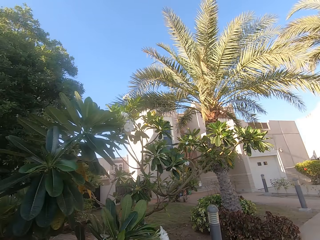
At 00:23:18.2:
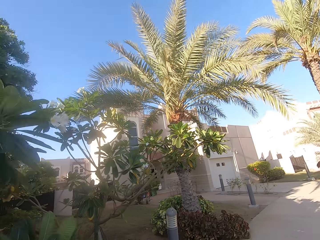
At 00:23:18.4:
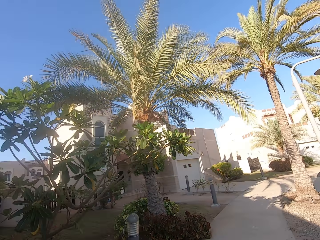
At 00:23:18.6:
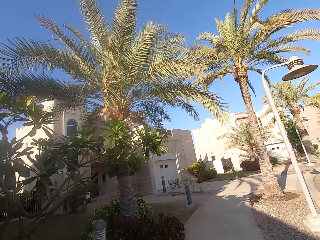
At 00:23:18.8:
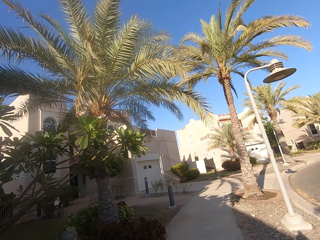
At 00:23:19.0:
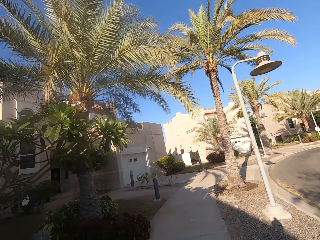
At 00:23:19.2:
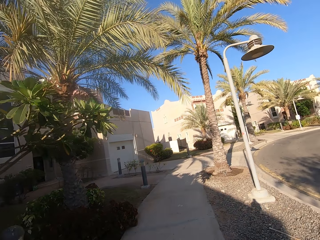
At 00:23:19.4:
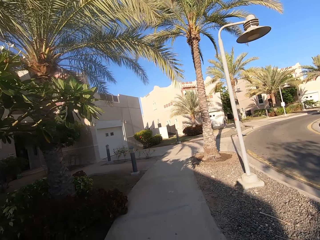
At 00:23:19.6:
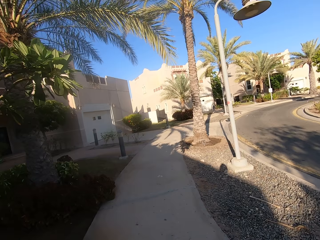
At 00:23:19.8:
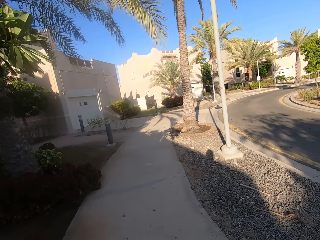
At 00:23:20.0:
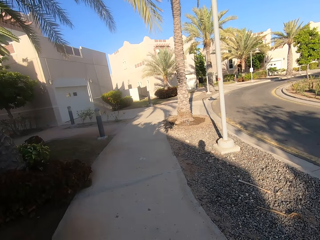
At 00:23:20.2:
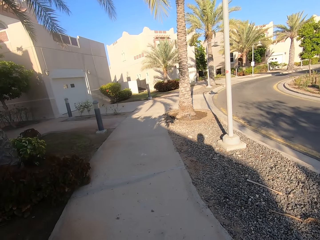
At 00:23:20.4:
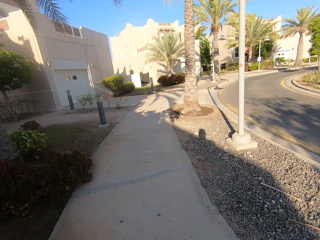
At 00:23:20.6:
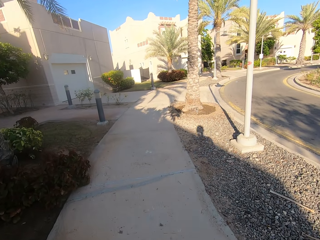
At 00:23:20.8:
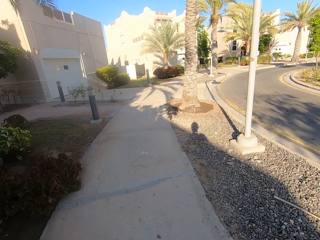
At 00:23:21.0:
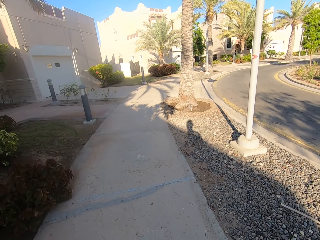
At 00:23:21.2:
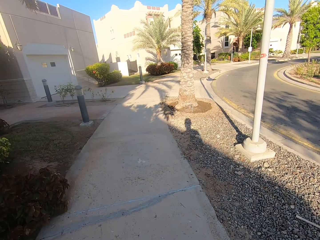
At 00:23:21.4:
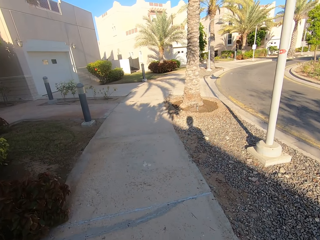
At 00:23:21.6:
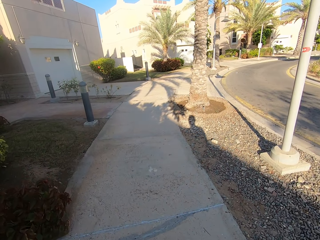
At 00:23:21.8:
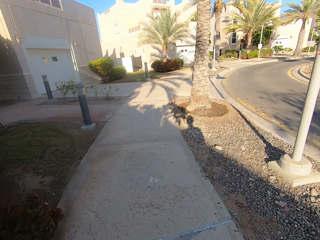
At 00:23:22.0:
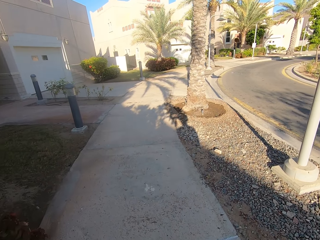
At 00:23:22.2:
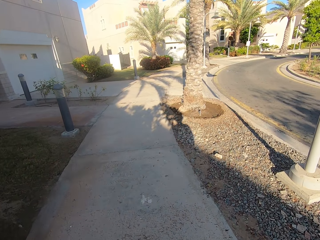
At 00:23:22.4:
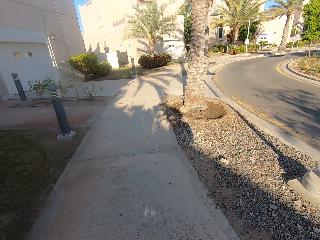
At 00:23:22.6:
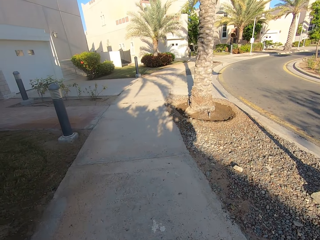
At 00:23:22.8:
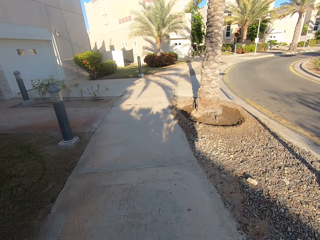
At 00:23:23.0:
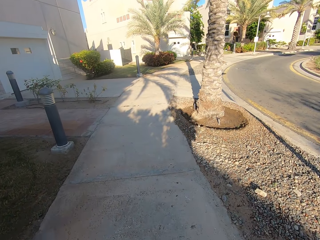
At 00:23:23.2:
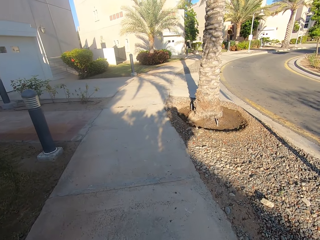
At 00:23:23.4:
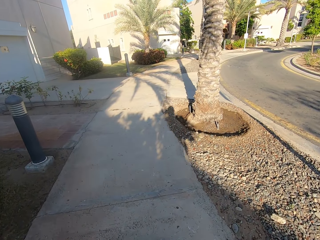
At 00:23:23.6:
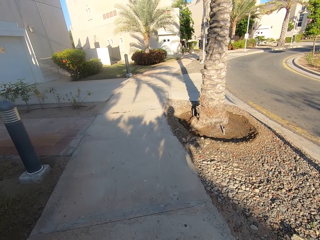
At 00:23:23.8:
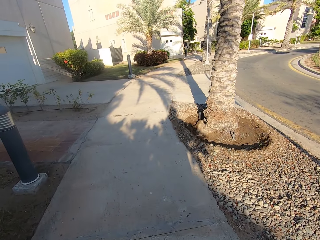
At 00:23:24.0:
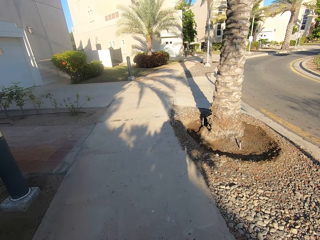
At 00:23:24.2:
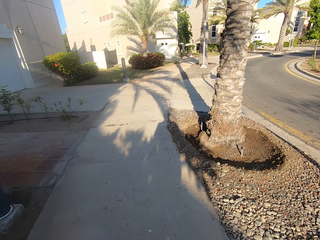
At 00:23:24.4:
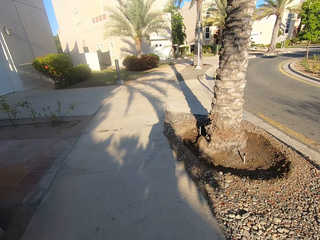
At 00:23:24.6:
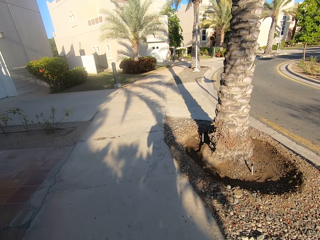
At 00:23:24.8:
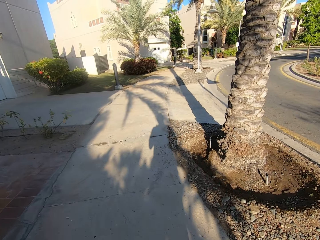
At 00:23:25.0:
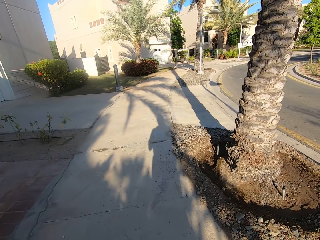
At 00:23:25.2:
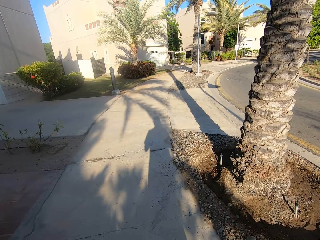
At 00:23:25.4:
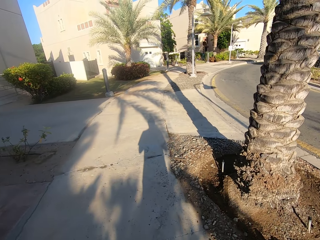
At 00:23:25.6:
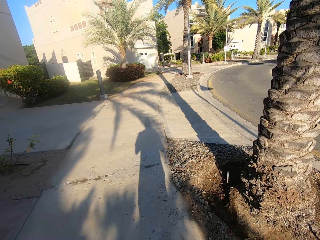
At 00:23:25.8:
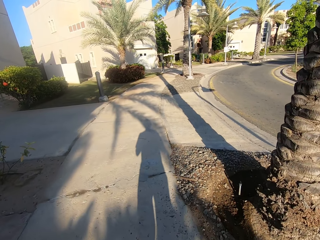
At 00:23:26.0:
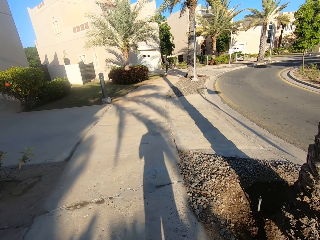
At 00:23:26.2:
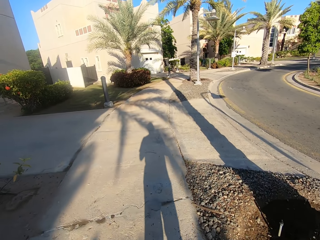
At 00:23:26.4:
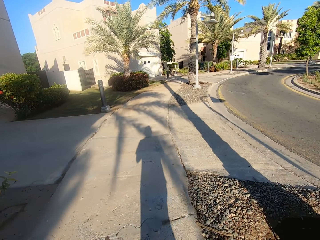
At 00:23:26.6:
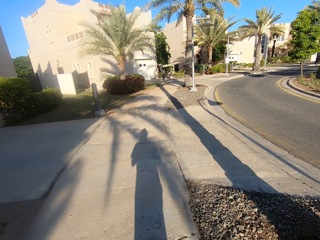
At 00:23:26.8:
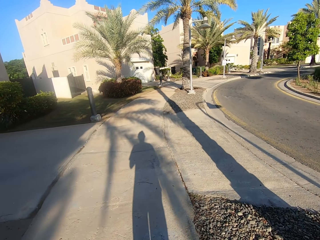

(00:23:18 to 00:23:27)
The camera wearer walks around a sidewalk.

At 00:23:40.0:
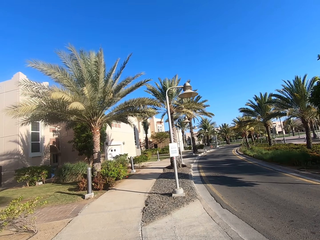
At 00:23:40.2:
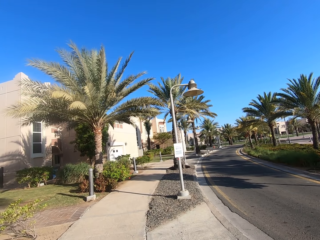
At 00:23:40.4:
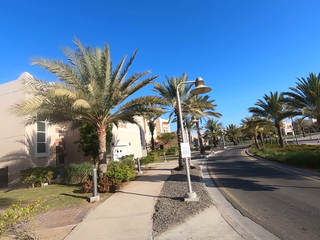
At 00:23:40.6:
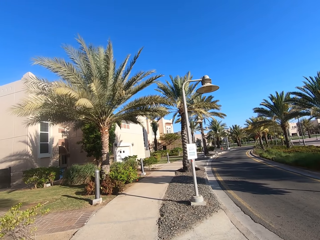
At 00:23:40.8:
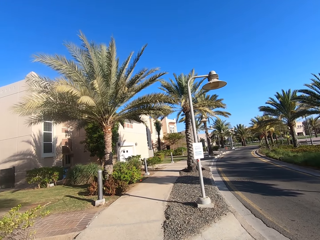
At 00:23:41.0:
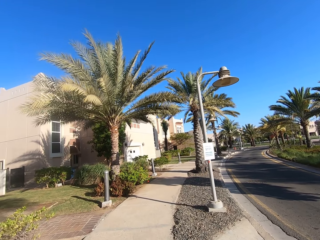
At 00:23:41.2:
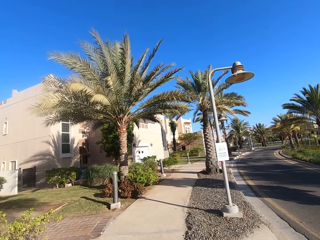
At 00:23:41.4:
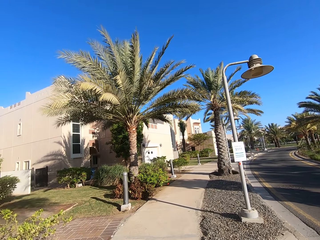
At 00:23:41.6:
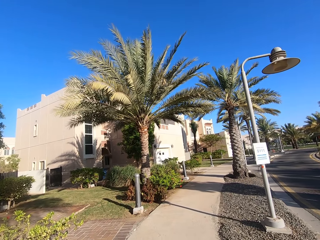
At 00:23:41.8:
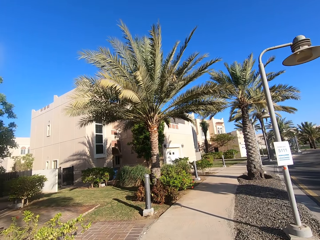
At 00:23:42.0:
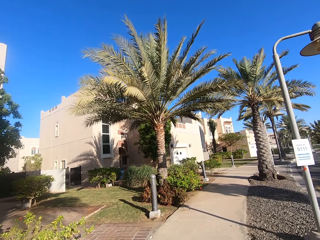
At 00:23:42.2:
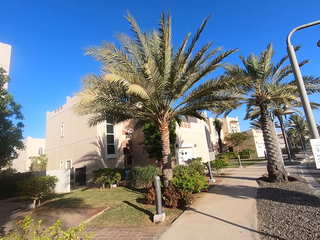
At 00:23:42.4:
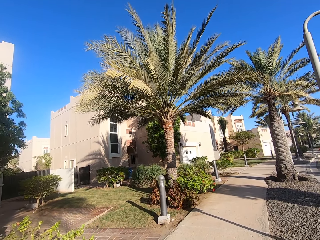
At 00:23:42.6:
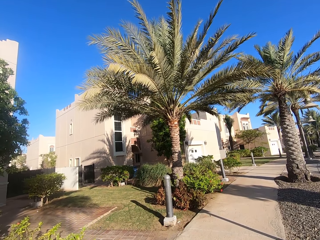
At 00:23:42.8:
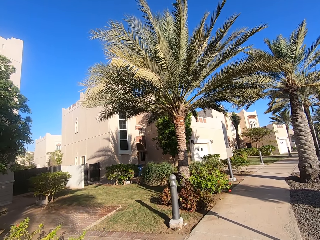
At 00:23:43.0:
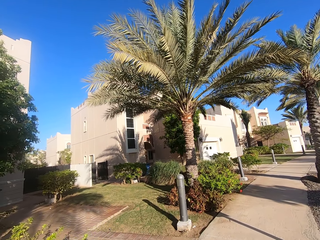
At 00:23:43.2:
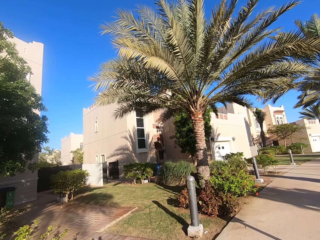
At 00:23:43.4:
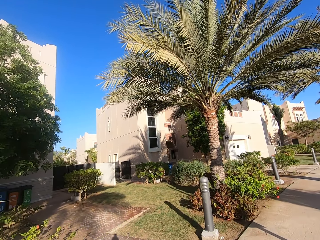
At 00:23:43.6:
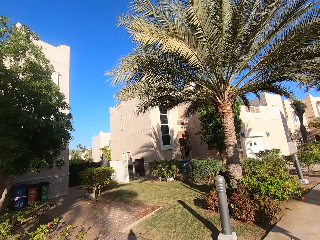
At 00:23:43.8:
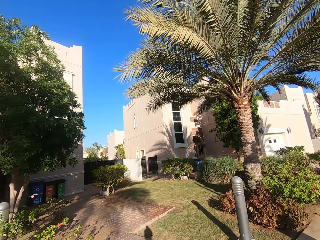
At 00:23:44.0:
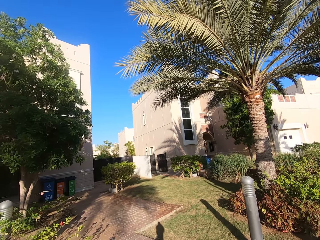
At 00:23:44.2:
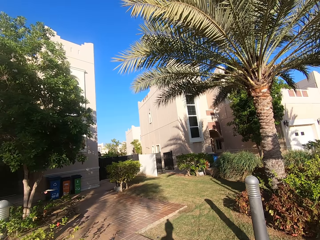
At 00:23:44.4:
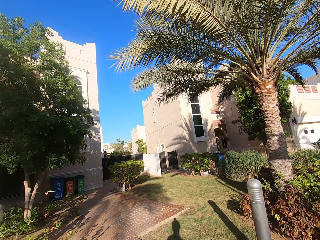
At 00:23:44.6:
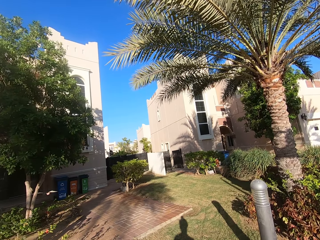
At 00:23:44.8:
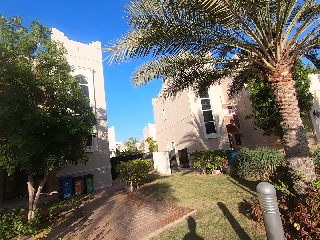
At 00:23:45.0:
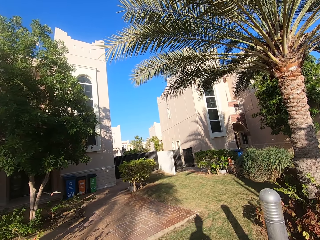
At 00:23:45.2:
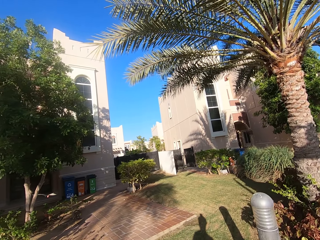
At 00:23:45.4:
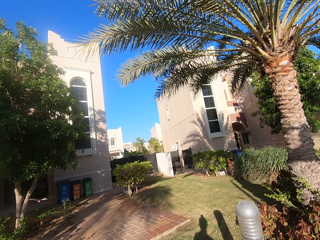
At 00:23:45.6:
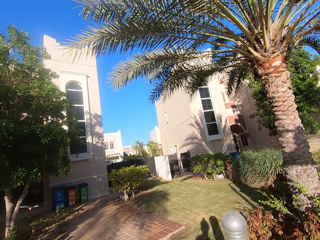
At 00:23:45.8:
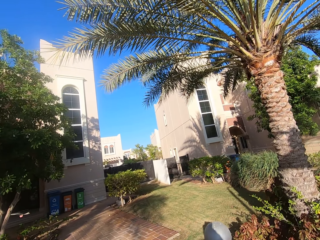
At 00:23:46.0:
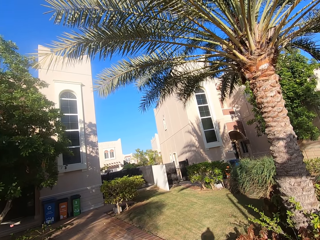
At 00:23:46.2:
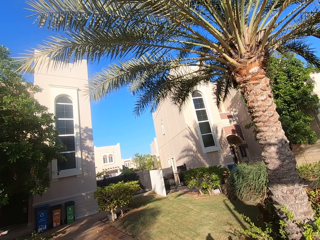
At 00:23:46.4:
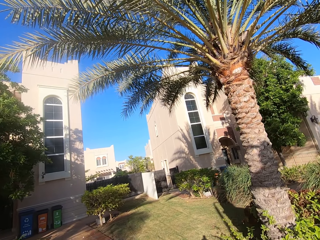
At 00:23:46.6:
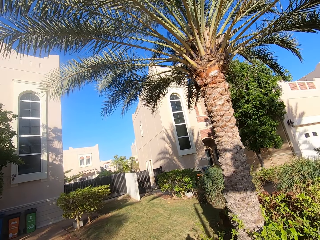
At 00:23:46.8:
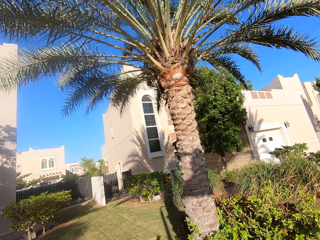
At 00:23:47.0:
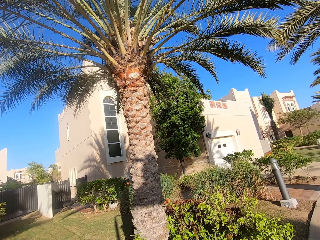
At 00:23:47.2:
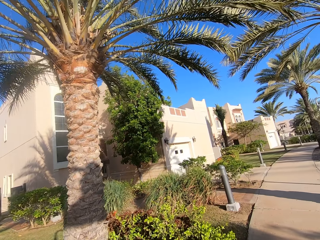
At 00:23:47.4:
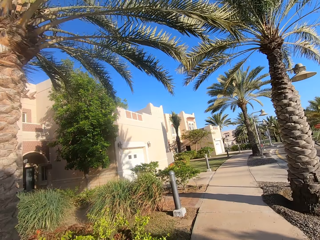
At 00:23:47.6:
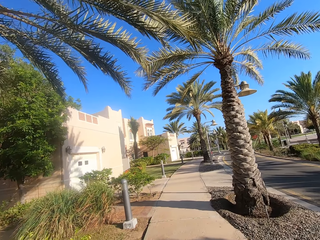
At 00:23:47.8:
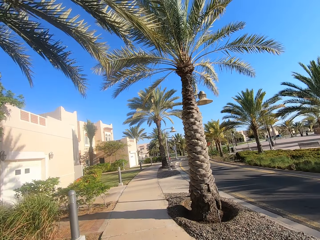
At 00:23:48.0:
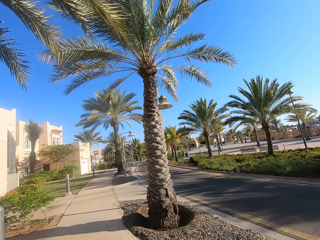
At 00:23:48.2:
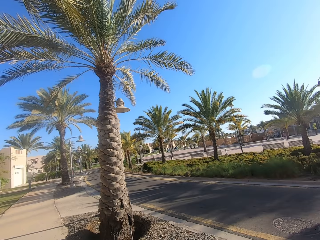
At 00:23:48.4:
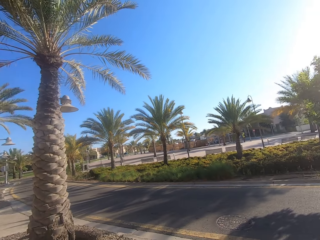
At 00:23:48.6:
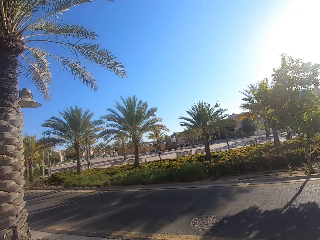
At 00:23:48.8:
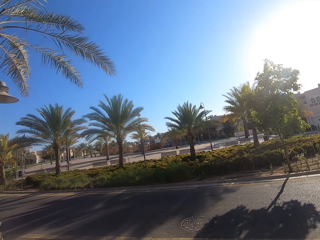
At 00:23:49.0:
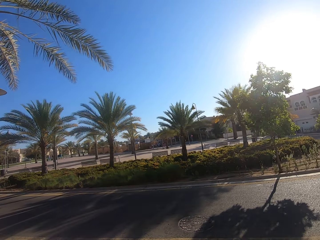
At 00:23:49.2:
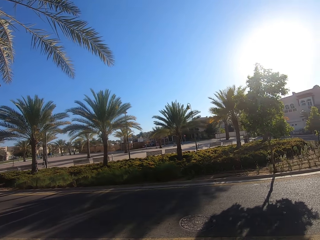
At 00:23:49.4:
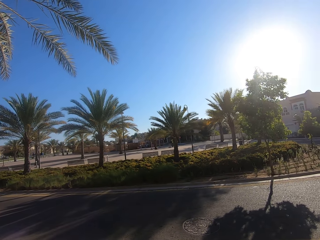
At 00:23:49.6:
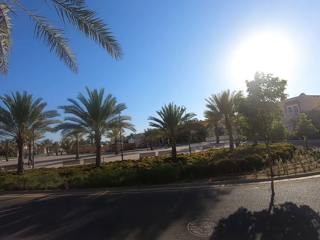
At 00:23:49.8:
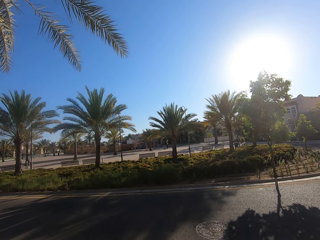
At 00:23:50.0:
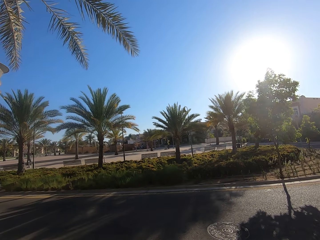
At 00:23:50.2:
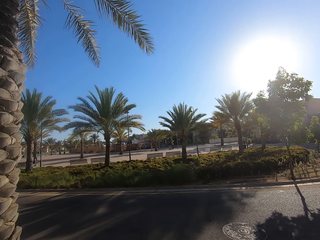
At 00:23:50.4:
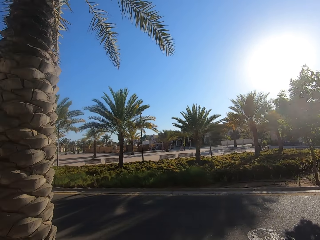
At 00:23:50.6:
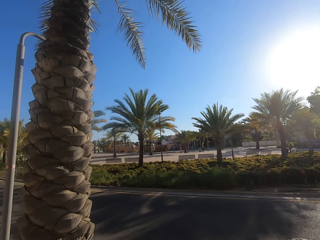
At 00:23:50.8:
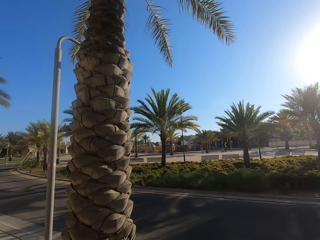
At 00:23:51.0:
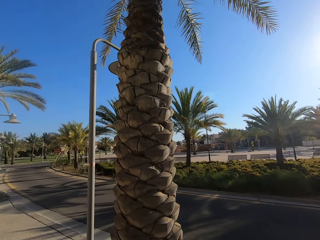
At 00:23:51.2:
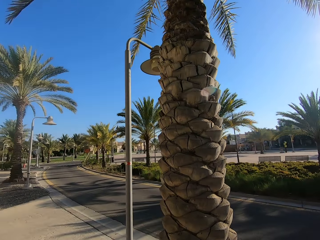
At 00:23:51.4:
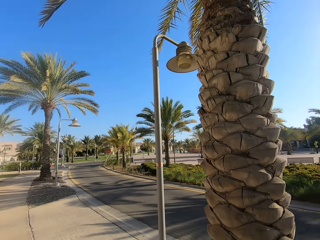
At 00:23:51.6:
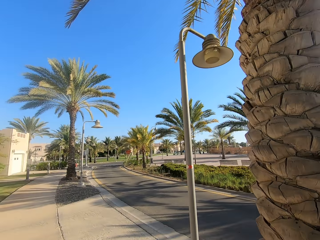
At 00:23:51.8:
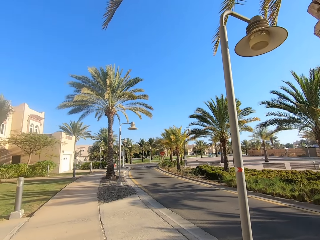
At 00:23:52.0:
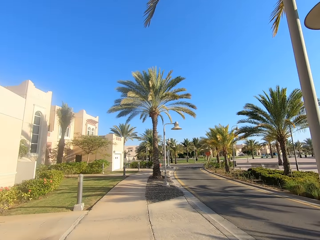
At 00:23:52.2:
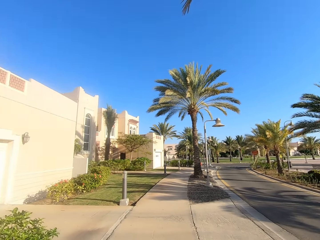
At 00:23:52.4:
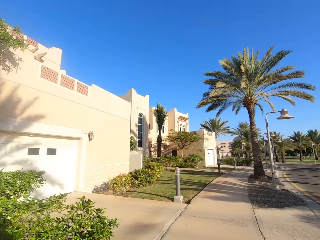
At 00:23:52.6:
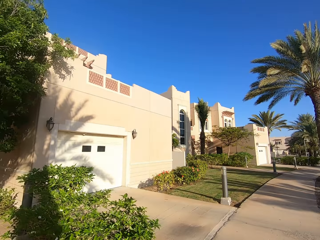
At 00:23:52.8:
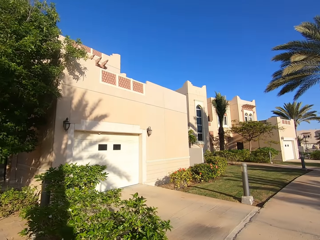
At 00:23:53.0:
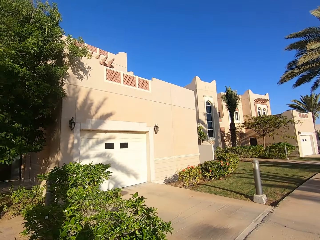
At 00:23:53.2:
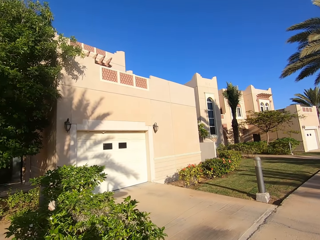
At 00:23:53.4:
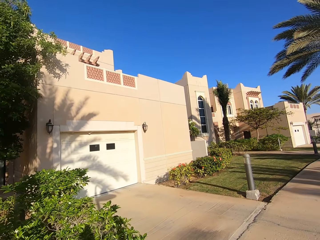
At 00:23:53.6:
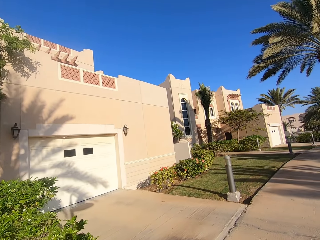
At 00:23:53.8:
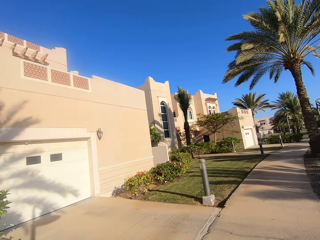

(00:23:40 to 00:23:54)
The camera wearer looks to the side. They look around a sidewalk.
